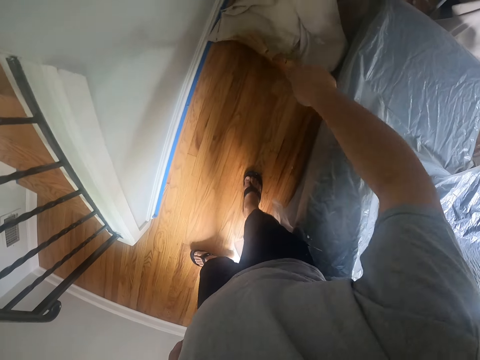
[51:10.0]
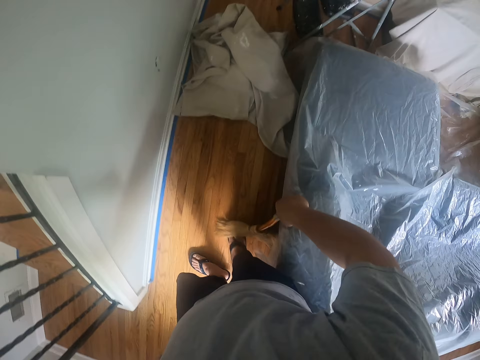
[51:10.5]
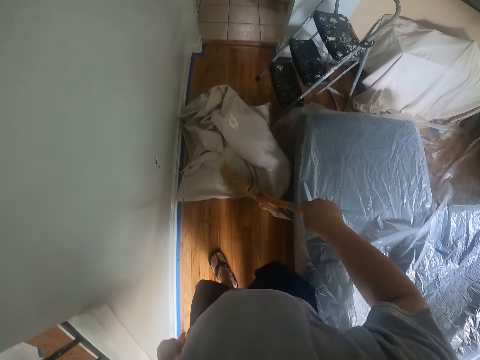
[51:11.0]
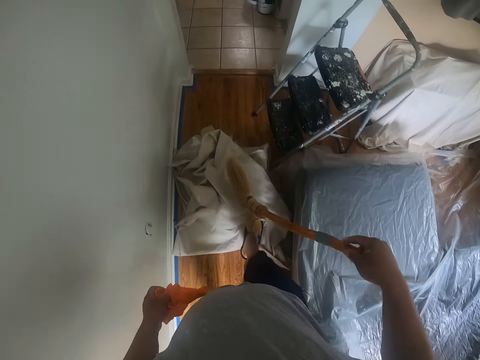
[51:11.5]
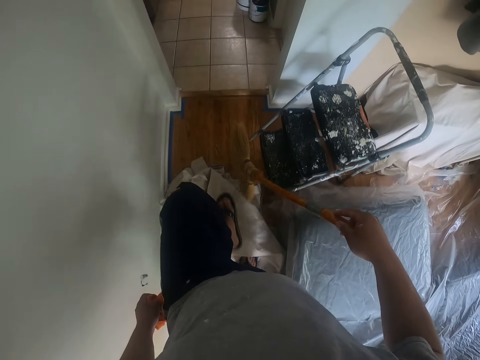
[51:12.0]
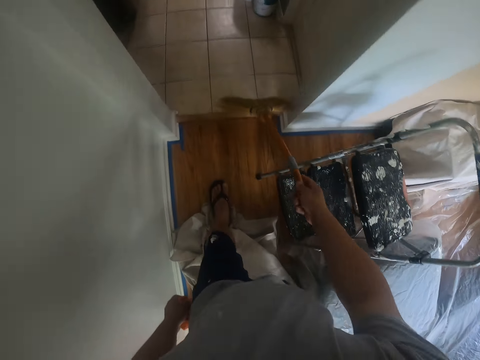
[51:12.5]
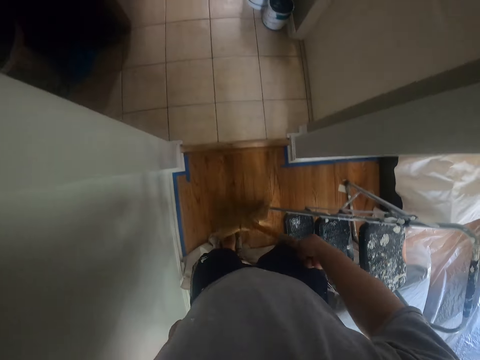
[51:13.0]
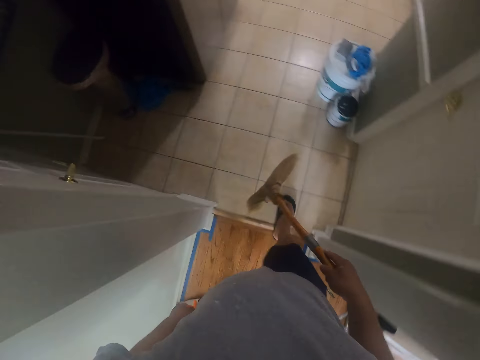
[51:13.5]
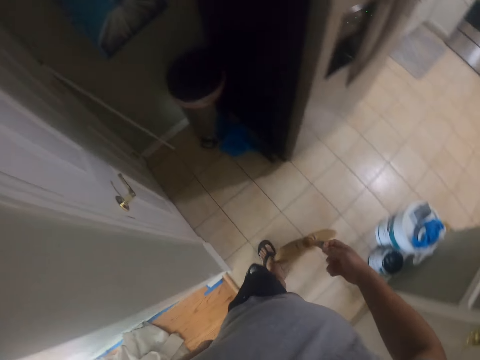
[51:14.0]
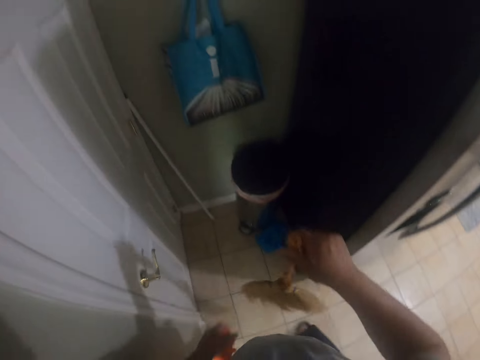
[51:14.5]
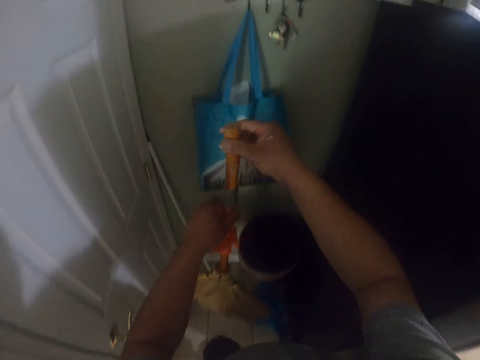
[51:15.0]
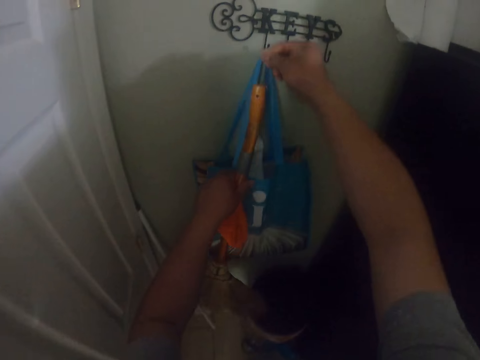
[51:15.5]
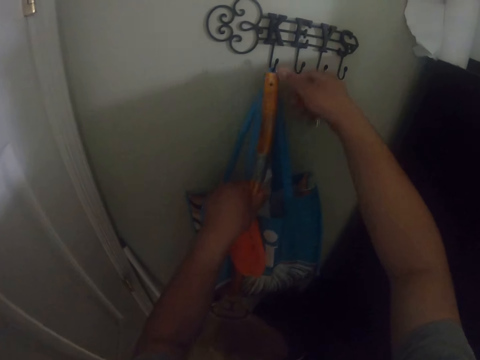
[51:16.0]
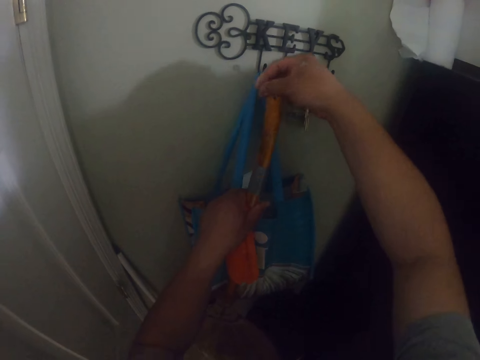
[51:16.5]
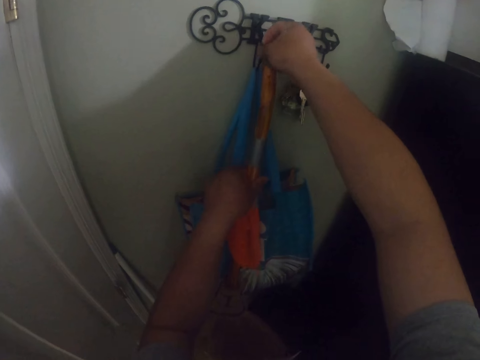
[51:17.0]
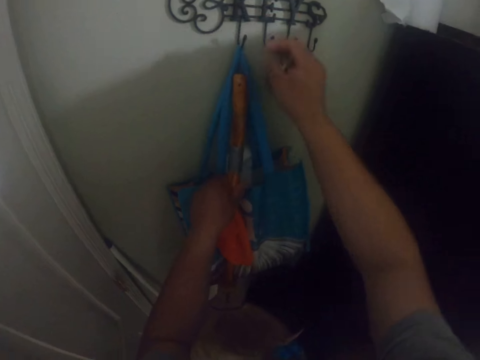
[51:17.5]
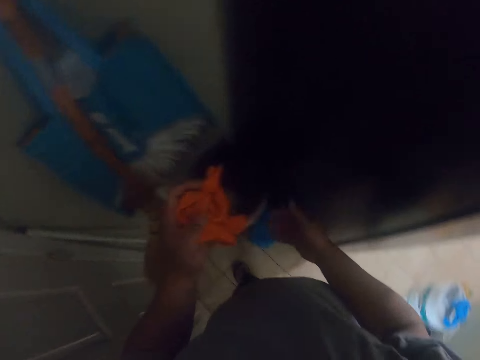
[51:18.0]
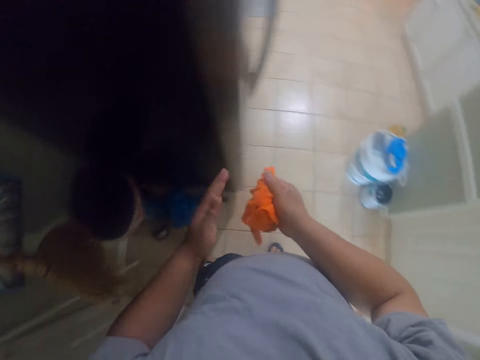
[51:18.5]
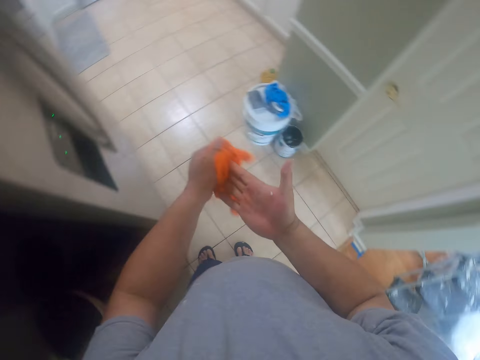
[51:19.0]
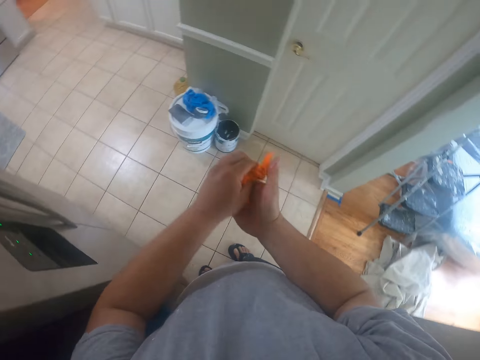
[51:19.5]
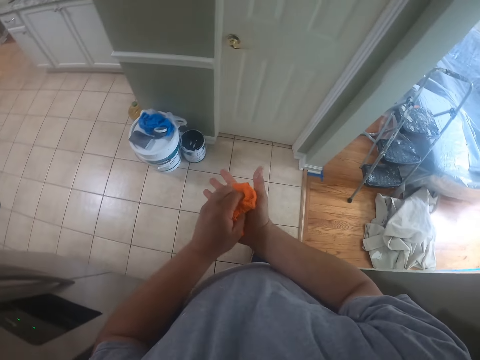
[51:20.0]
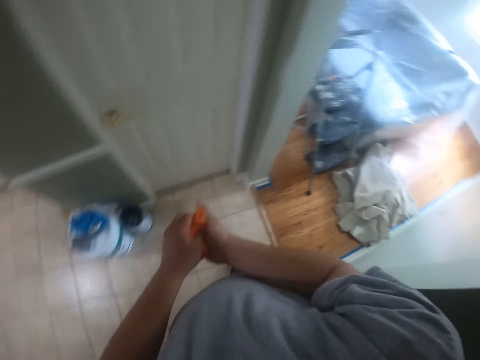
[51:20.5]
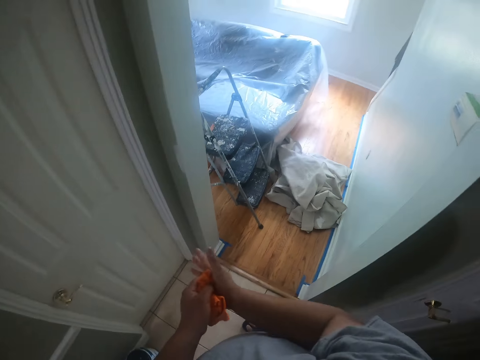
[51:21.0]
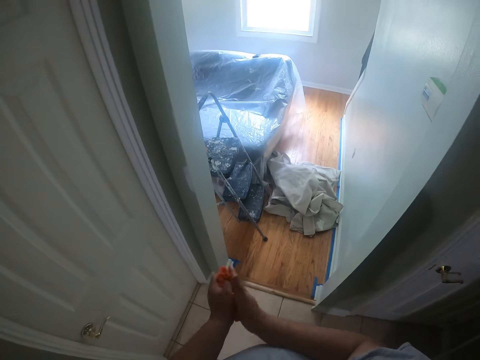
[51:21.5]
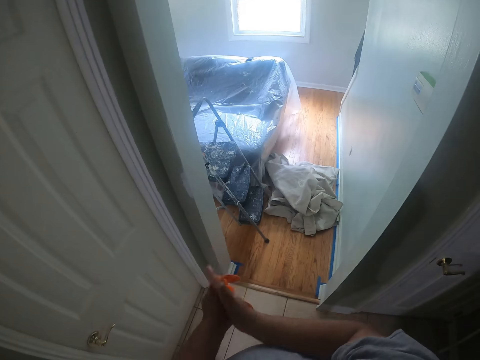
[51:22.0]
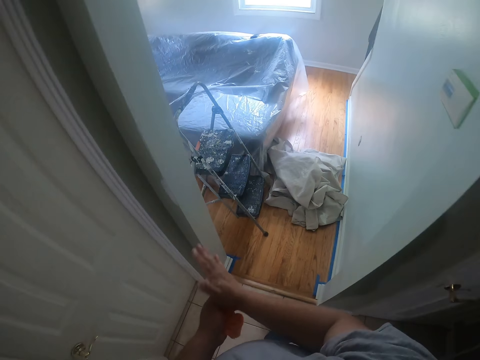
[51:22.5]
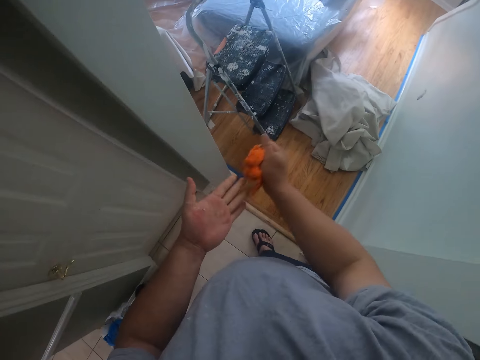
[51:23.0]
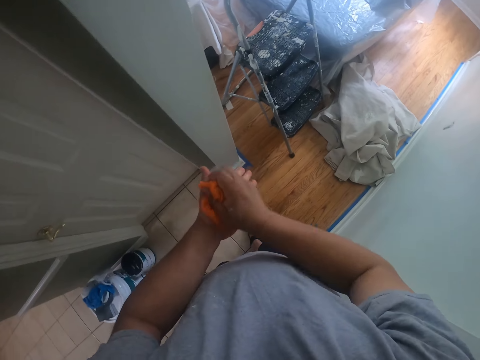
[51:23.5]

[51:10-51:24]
The camera wearer walks around the house. He sweeps the floor. He walks into the kitchen. He hangs the broom on a hanging hook on the wall with his hands. He wipes his hands with the hand towel in his hand.

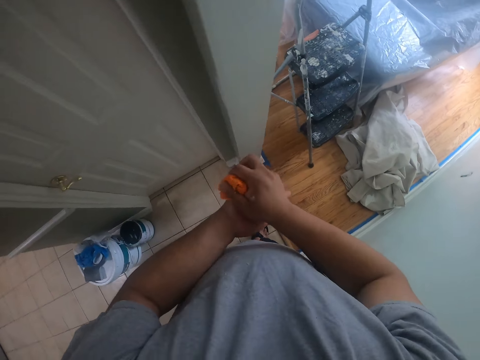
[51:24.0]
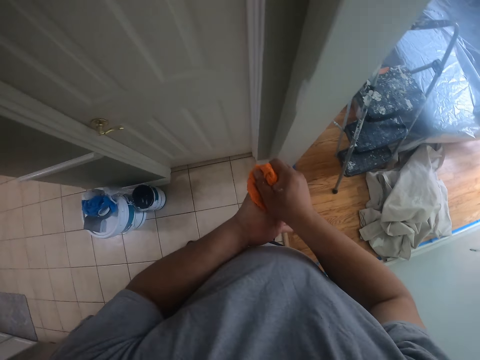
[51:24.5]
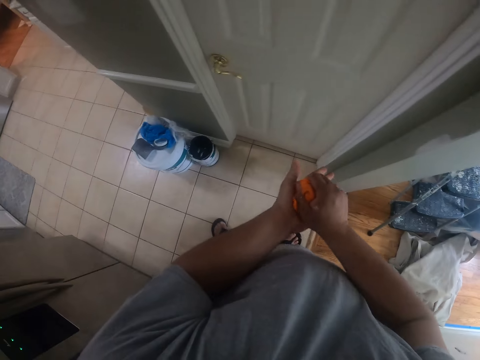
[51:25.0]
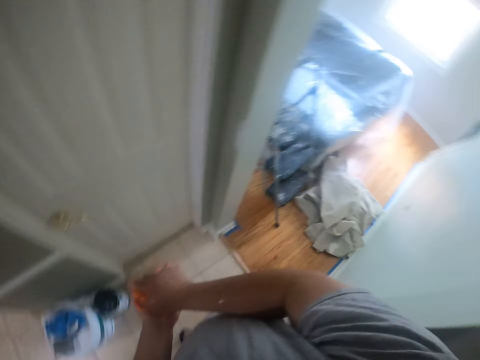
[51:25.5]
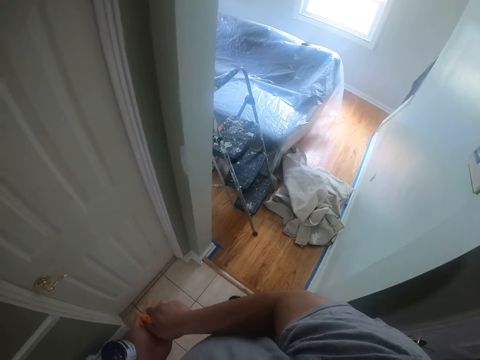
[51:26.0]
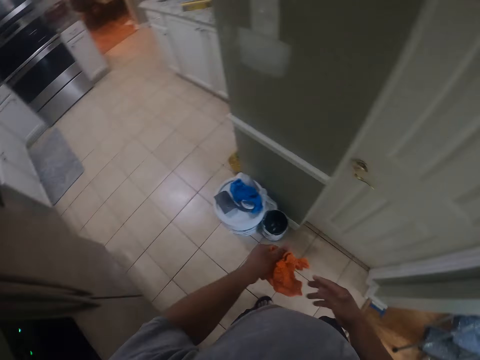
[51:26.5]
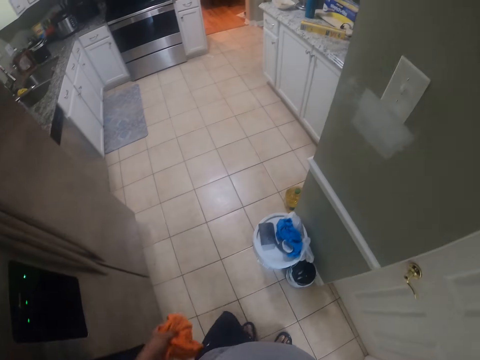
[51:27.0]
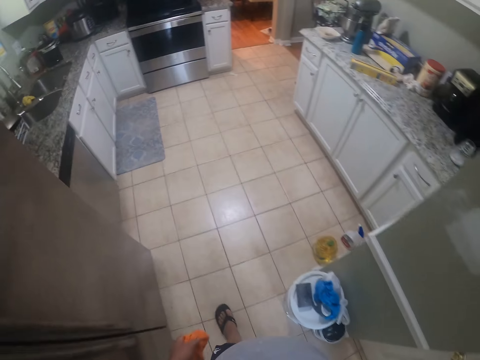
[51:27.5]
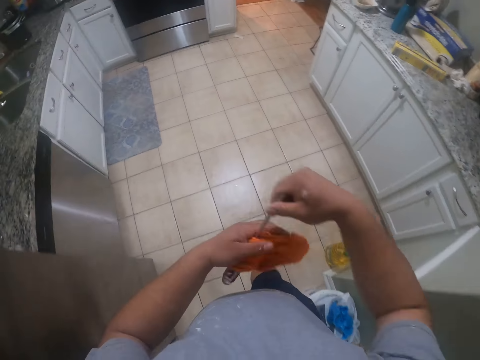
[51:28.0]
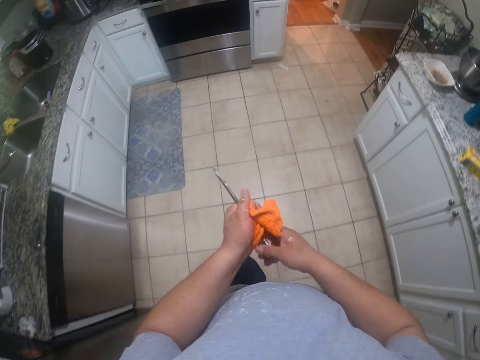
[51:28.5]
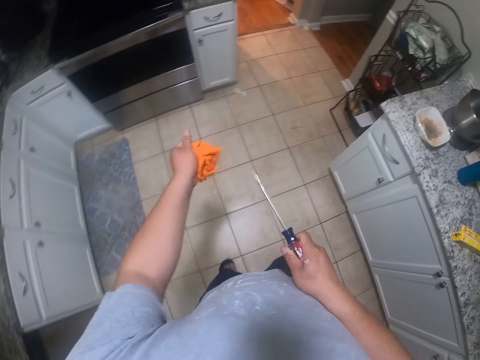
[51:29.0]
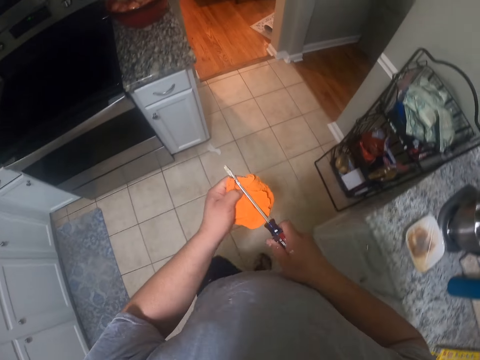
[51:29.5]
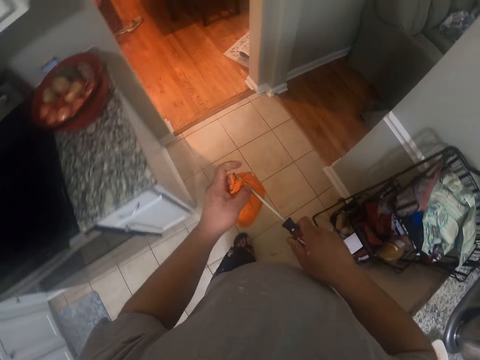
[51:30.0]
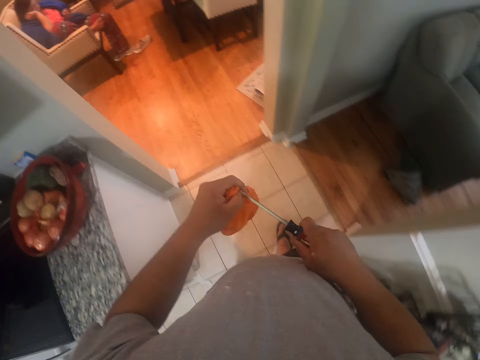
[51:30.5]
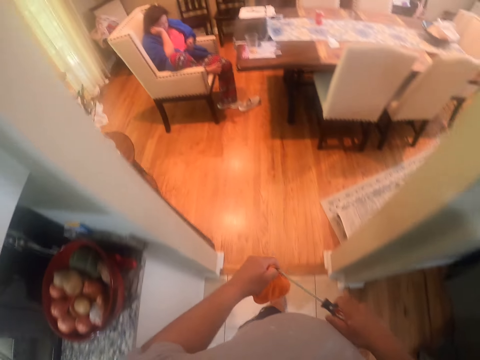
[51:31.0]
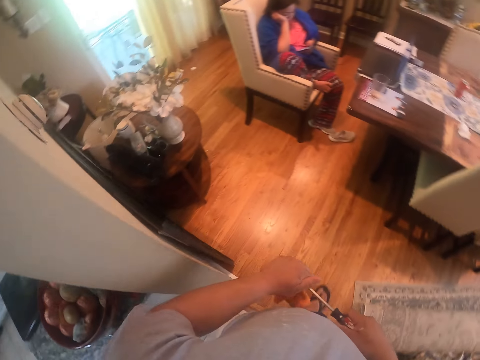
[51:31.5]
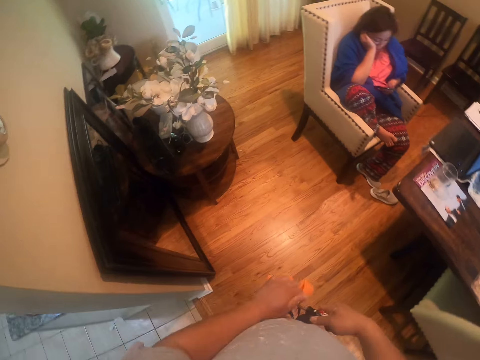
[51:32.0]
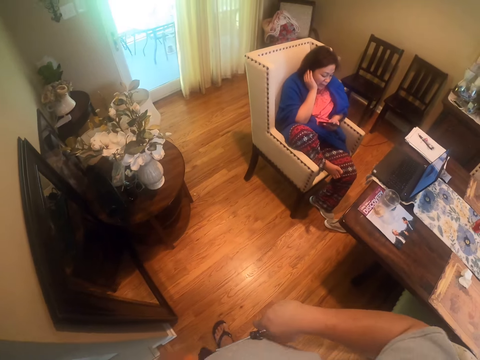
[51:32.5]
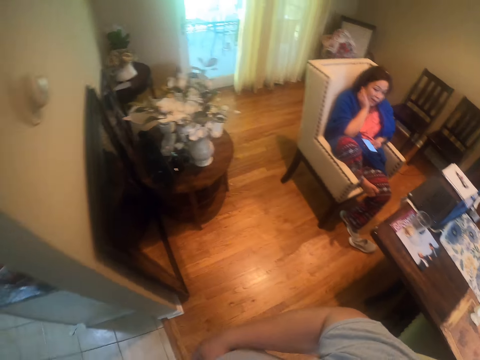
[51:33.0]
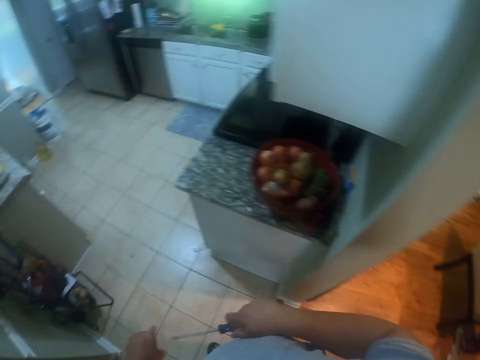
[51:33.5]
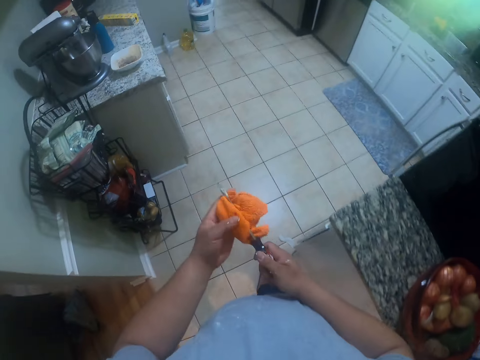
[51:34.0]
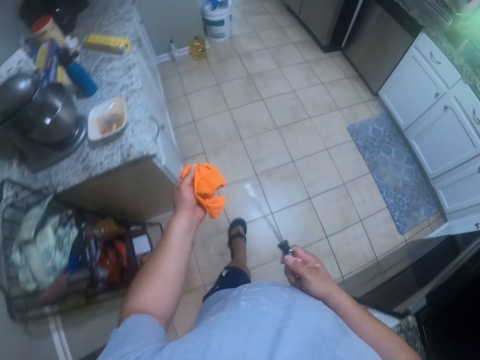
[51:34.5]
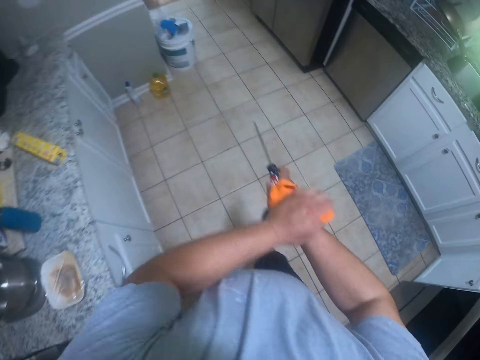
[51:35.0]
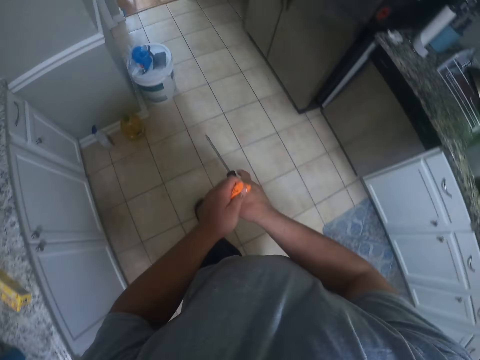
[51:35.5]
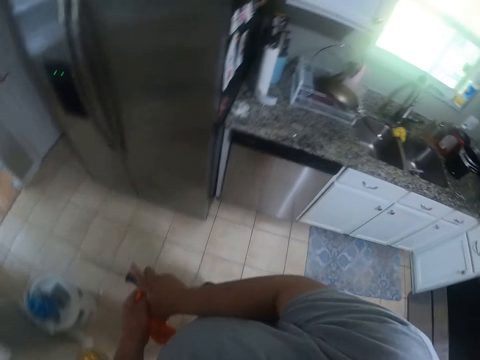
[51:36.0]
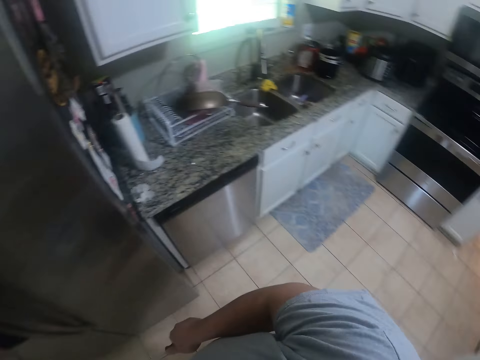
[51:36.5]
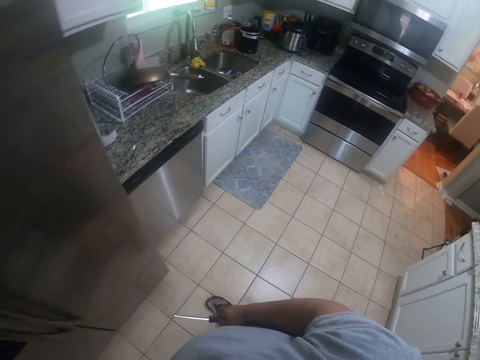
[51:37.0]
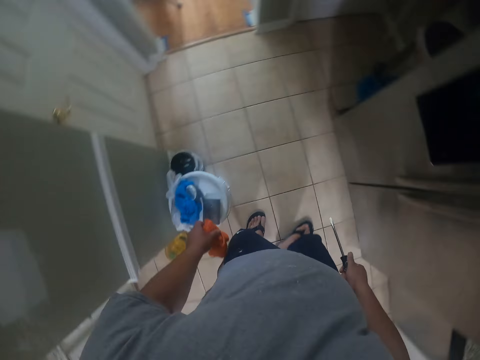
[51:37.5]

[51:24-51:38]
The camera wearer walks towards a room. He holds a screwdriver with his left hand. He wipes the screwdriver with the hand towel in his hands. A woman sits in the room. The camera wearer interacts with the woman in the room. He walks towards the paint bucket in the kitchen. He drops the hand towel on top of the paint bucket.
